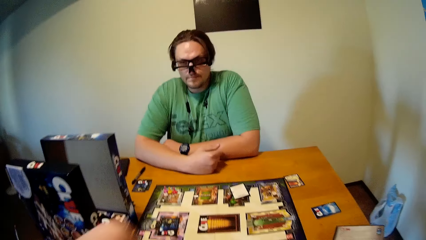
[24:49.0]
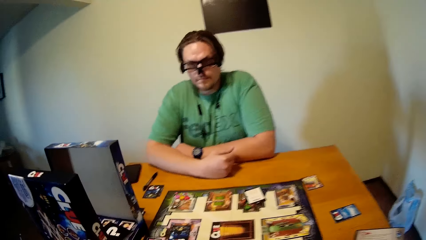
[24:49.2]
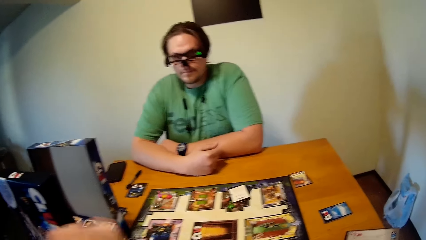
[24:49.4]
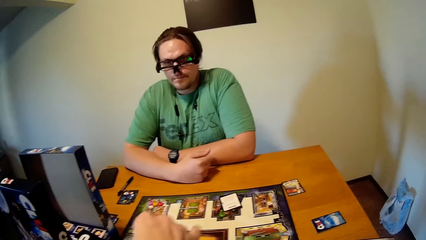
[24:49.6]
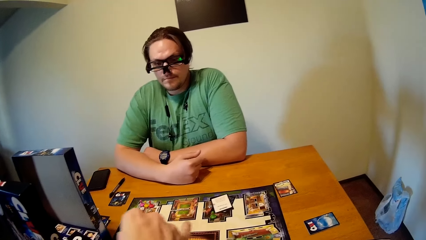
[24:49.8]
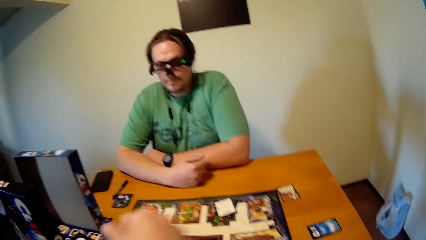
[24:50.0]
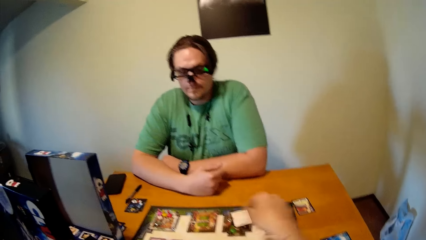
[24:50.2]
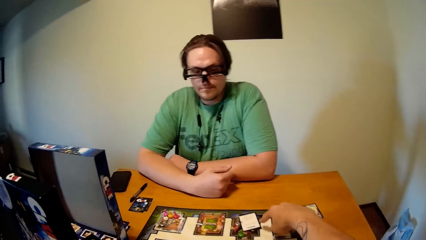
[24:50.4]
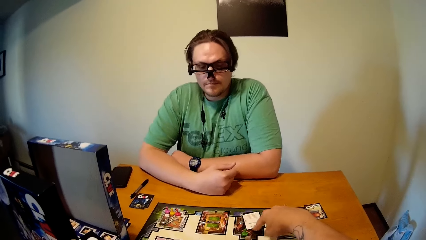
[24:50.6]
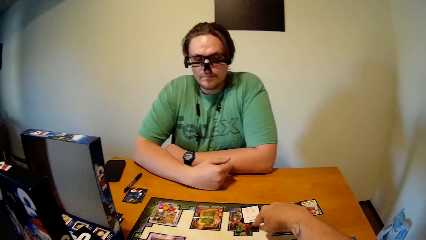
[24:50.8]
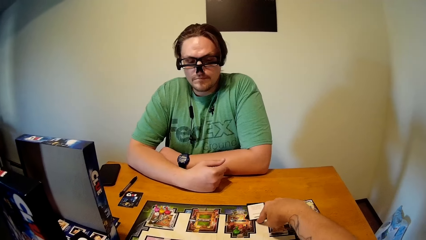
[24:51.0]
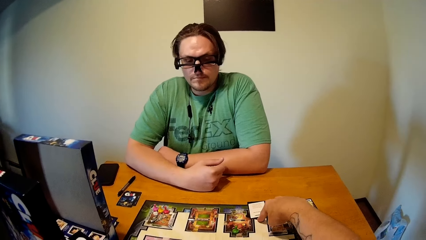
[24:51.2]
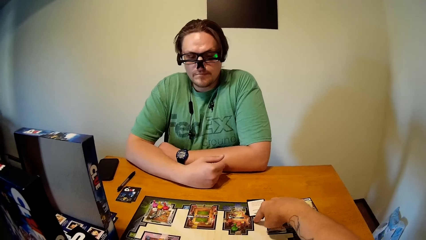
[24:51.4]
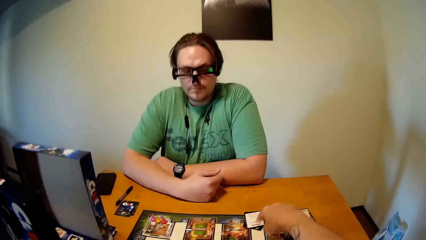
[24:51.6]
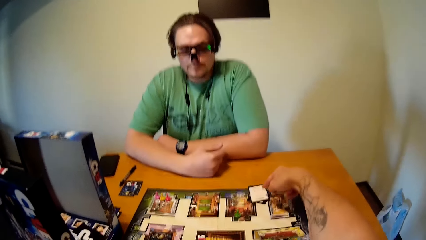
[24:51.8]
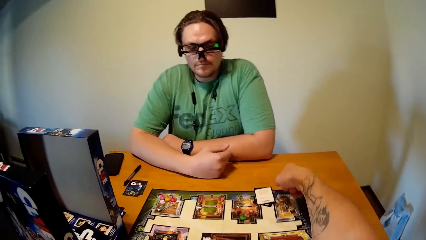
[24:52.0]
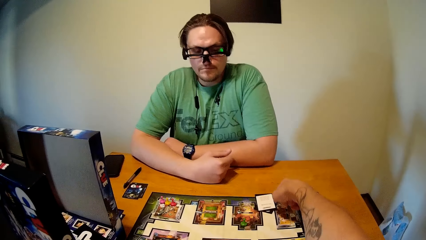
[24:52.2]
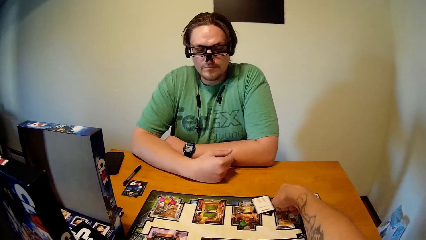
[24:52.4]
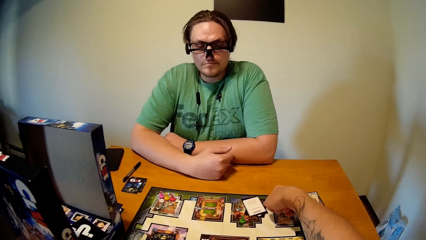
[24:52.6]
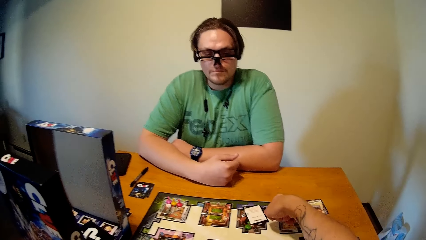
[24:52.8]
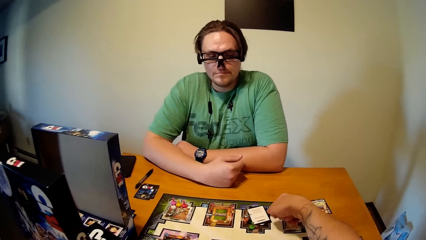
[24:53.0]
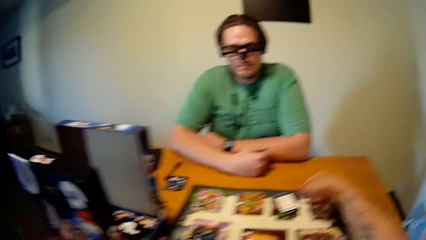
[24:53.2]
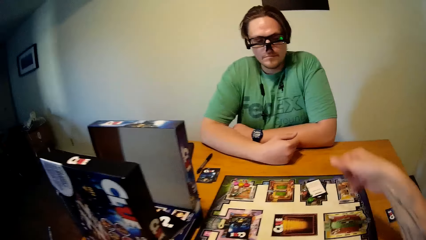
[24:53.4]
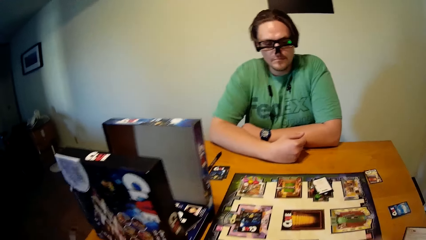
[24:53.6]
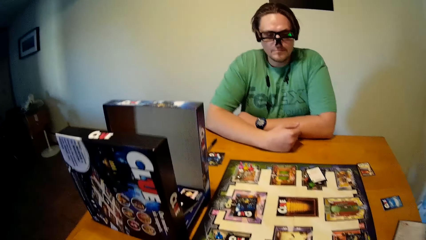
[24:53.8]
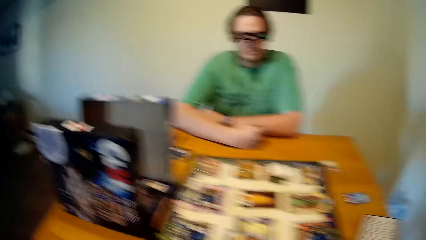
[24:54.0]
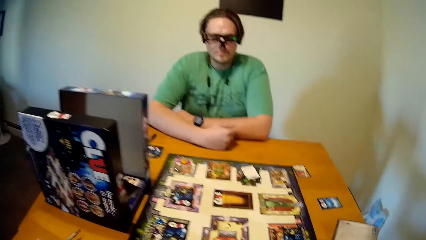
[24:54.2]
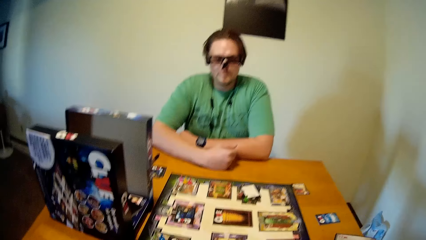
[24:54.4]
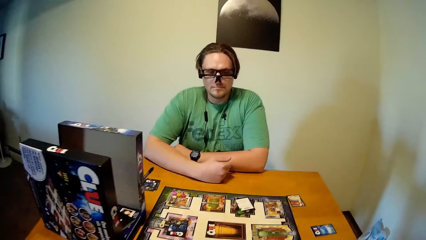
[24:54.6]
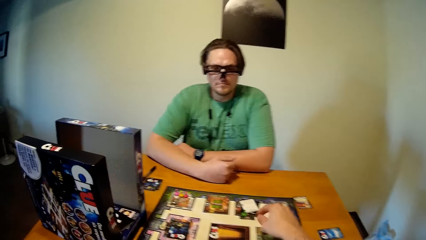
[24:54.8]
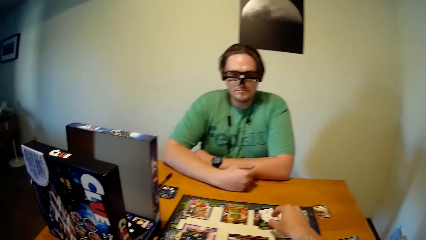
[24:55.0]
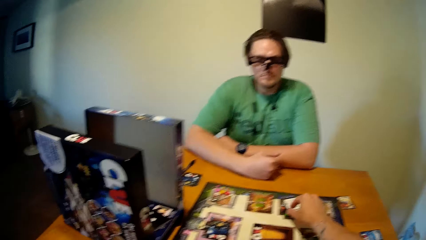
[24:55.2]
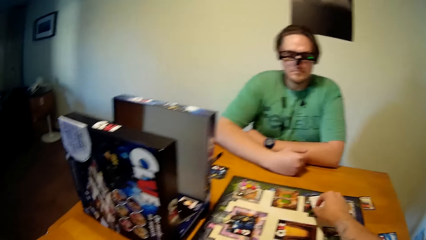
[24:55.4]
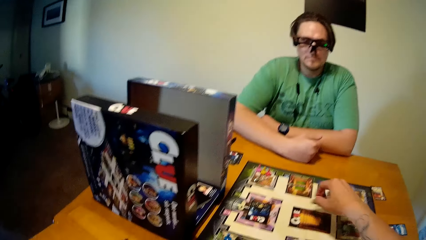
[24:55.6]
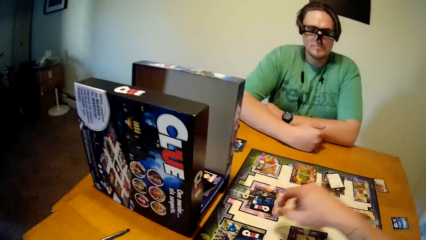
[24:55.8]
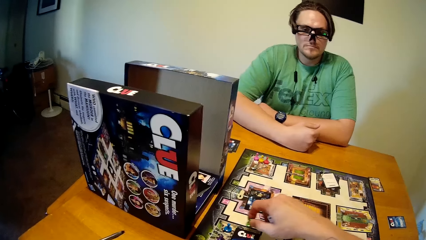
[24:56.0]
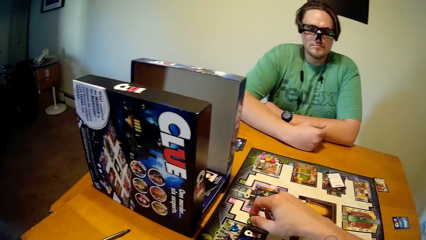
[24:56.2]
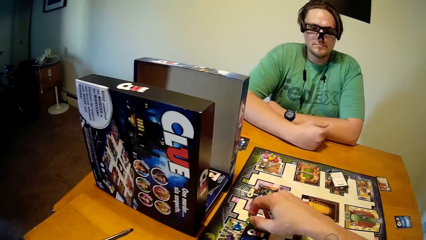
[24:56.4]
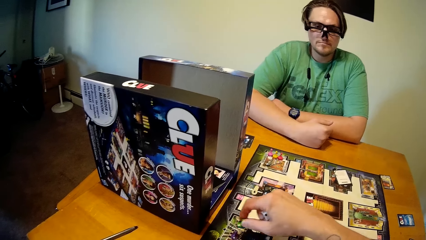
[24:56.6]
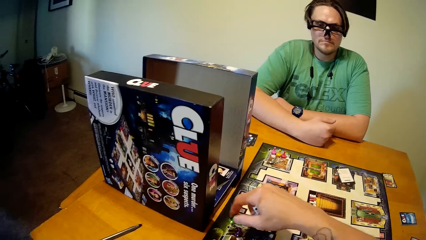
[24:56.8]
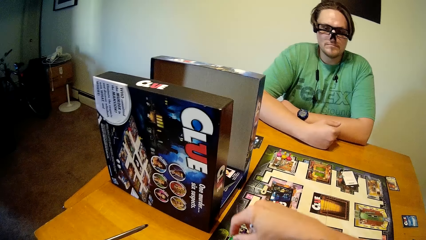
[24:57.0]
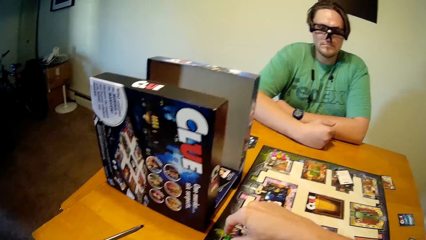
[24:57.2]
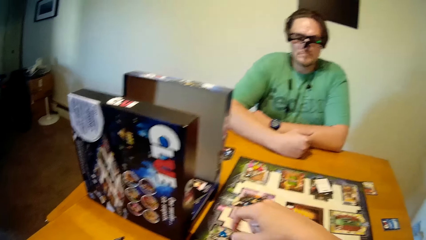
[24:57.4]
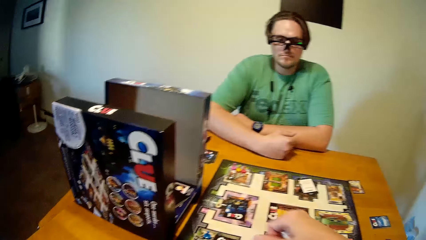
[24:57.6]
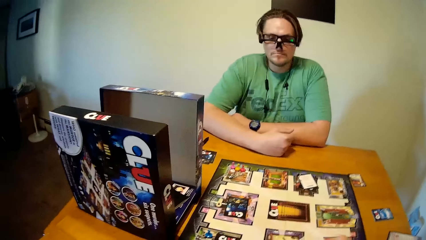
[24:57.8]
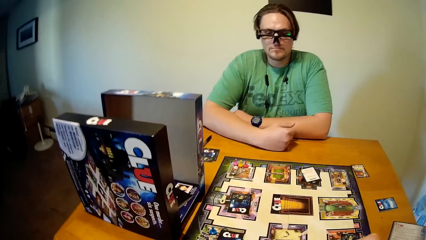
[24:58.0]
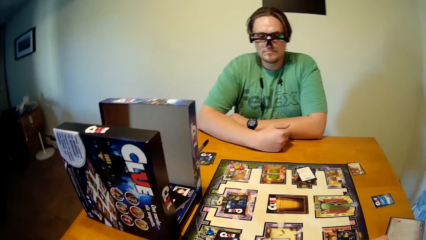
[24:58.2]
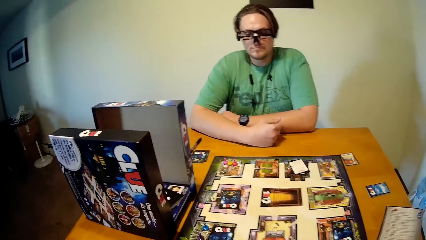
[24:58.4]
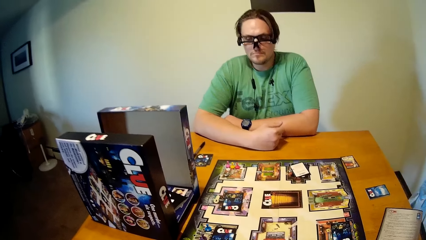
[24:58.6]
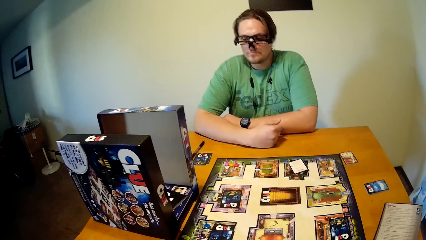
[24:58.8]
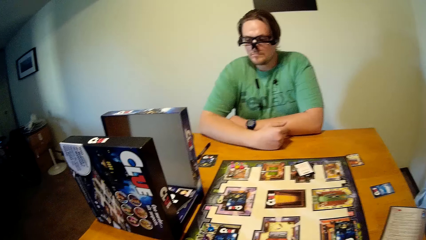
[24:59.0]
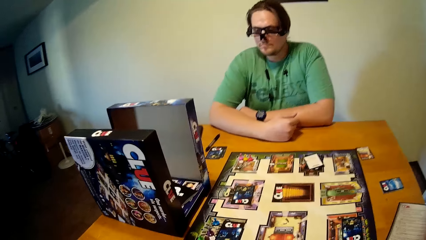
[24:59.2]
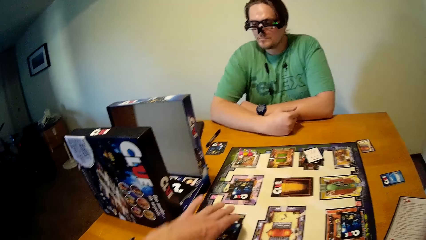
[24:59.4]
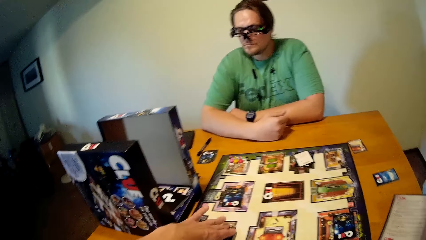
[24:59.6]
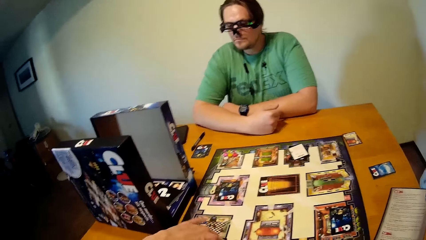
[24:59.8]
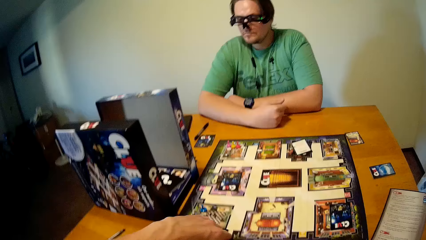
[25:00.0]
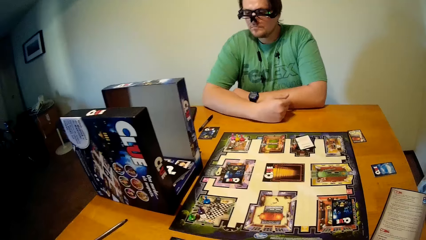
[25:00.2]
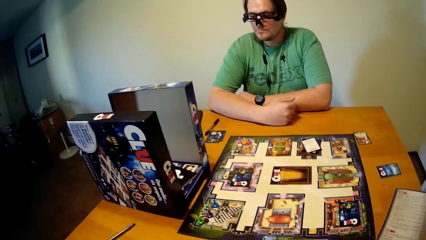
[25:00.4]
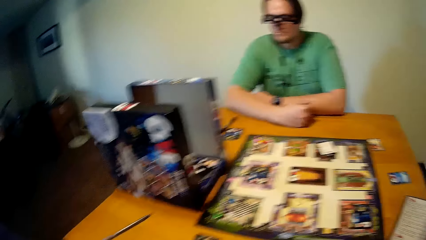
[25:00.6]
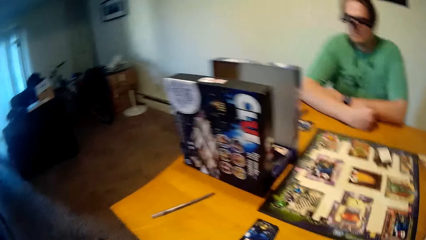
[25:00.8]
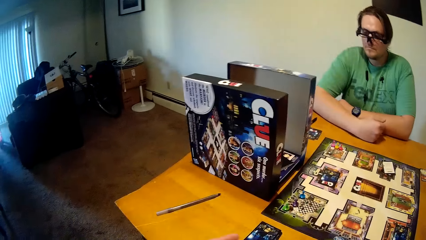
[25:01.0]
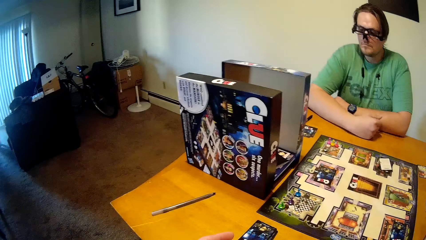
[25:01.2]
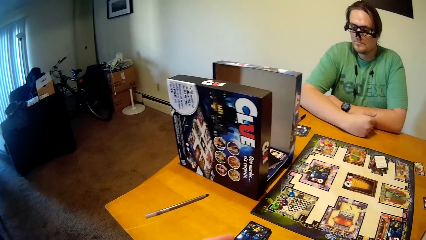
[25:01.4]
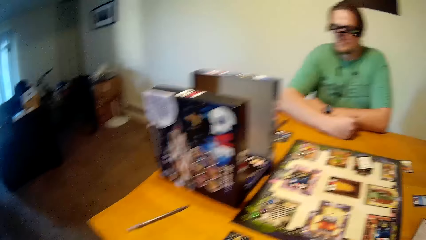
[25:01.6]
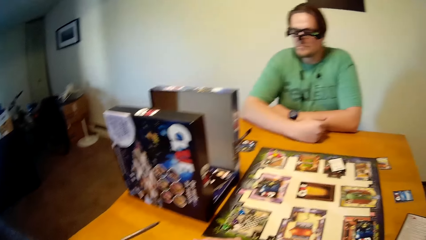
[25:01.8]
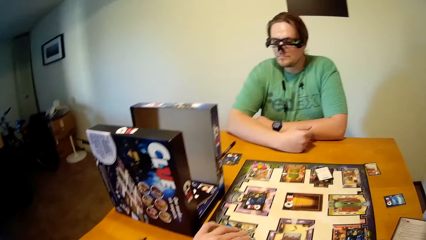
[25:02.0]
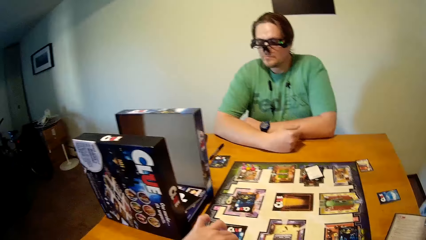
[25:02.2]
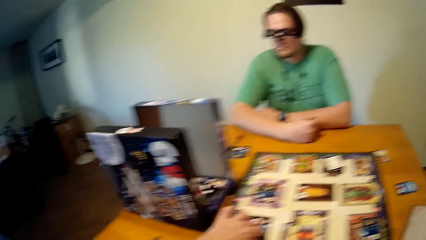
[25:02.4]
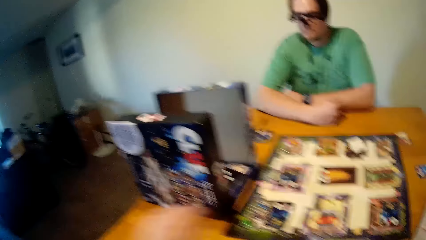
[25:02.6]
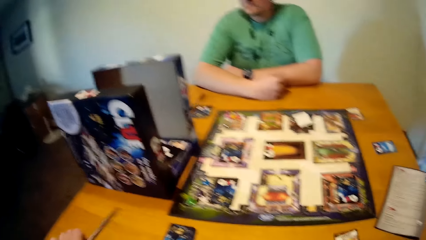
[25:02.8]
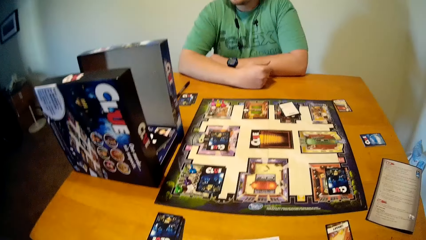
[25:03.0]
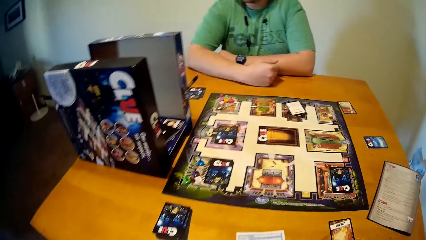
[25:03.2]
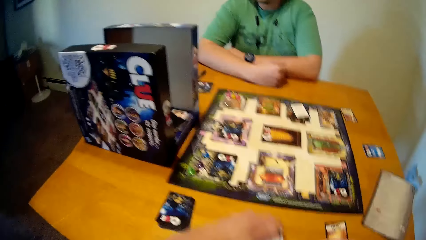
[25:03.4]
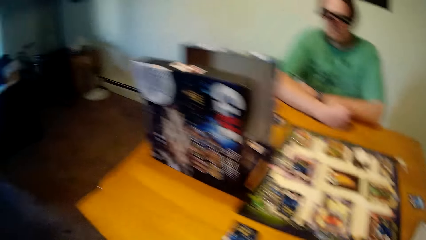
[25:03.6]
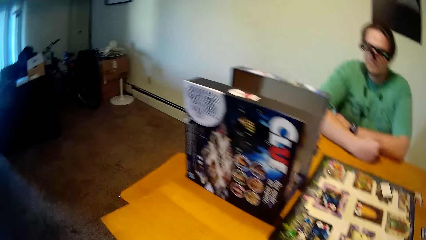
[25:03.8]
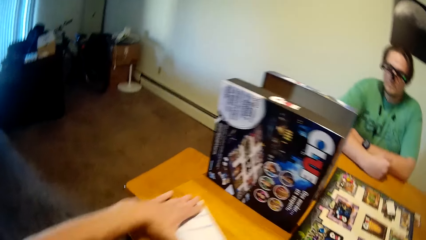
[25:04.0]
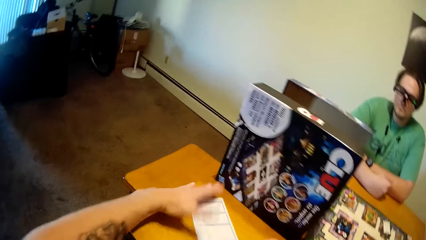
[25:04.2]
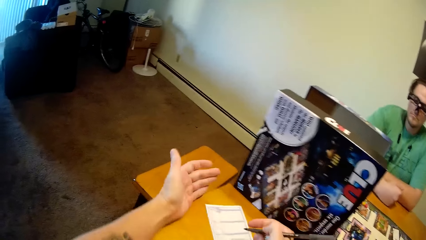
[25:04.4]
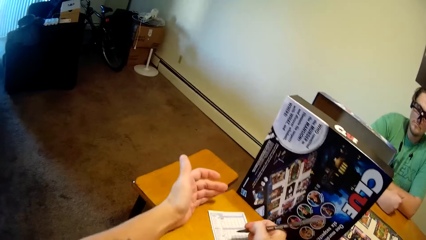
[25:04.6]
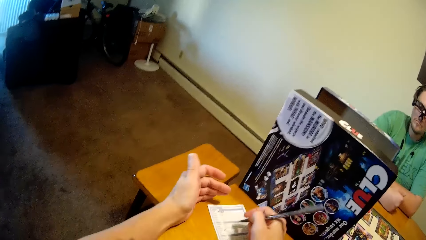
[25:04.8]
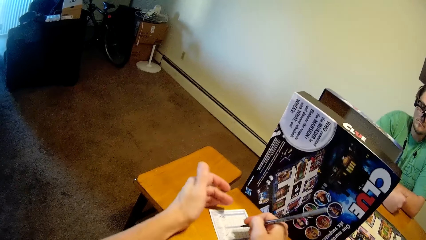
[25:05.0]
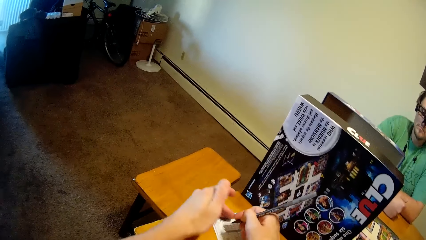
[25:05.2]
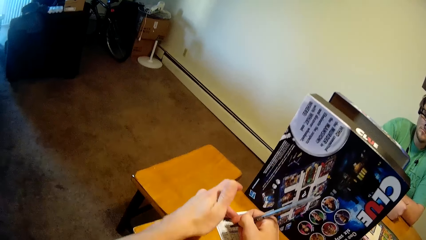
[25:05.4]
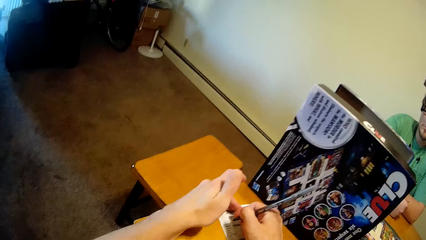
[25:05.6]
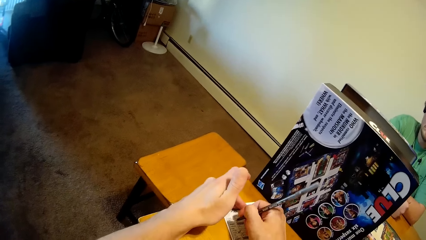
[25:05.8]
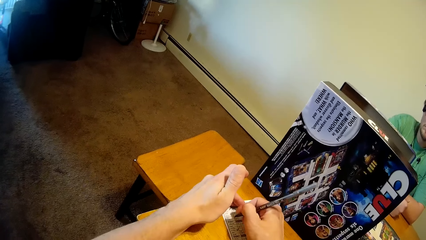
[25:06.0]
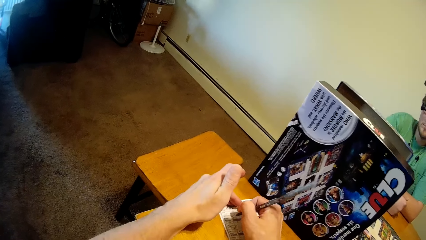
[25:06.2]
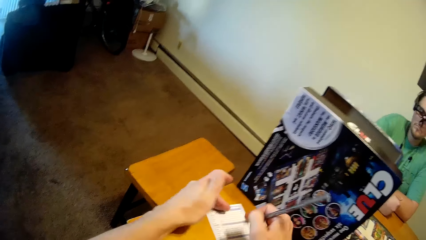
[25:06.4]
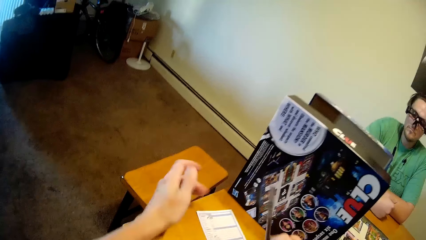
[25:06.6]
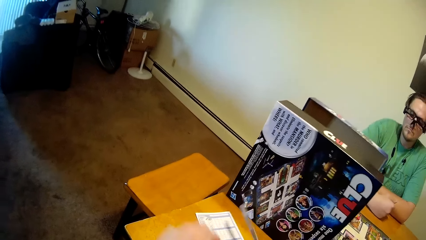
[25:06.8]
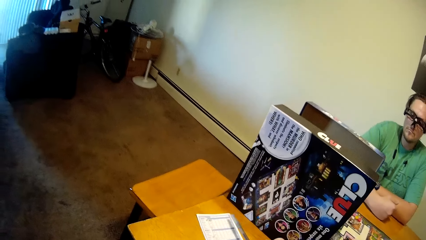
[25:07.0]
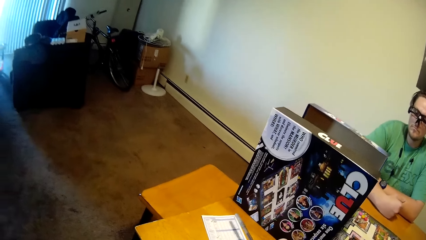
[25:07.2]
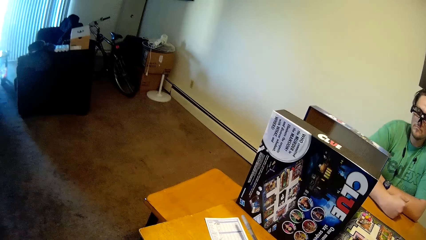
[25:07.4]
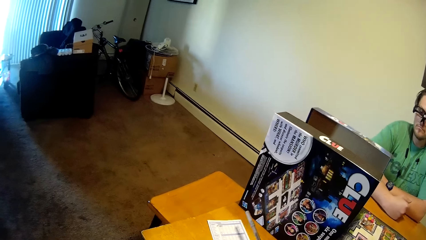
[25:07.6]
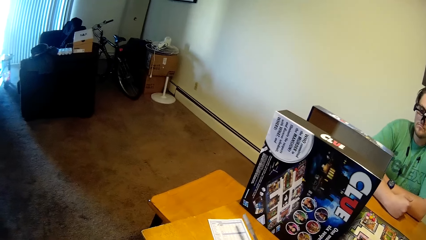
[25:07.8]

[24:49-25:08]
The camera wearer moves the game cards on the game board with his right hand. He moves a token on the game board with his right hand. He moves the game card on the game board with his left hand. He picks up the pen on the table with his left hand. He places the sheet on the table with his left hand. He pulls the piece of paper. He writes on the sheet with the pen in his right hand.
